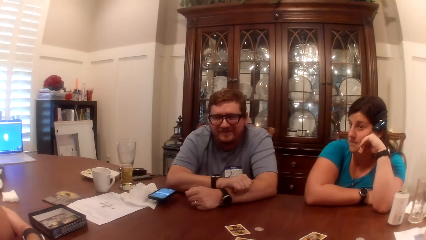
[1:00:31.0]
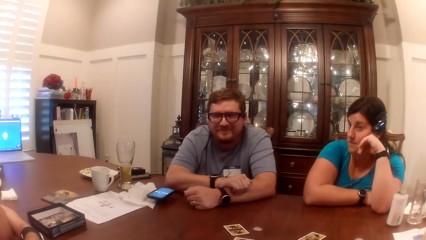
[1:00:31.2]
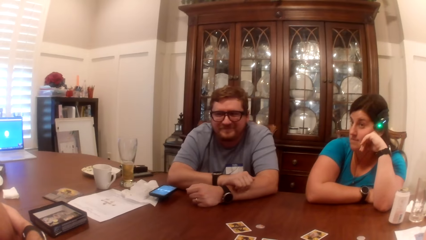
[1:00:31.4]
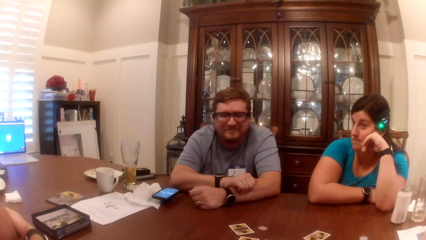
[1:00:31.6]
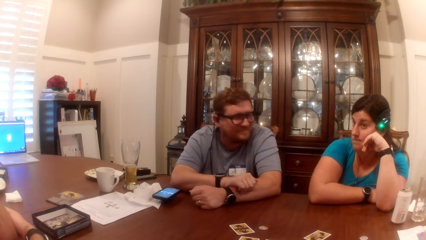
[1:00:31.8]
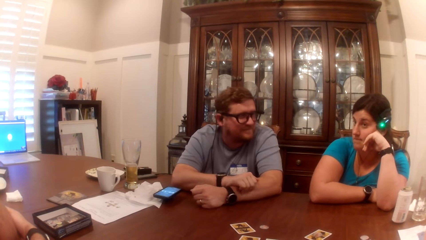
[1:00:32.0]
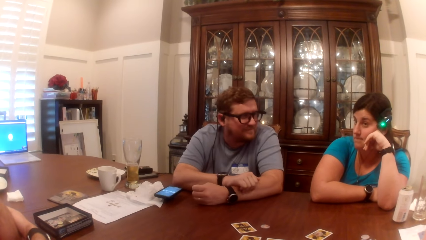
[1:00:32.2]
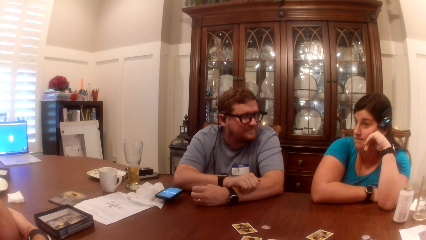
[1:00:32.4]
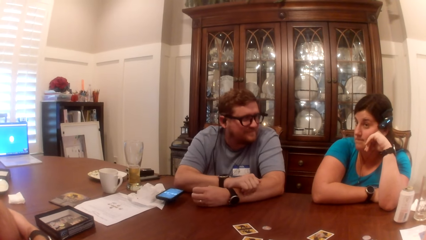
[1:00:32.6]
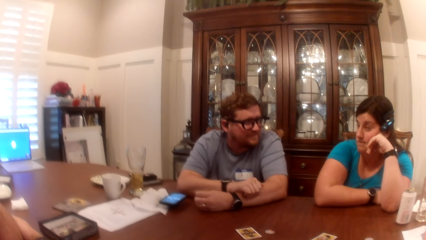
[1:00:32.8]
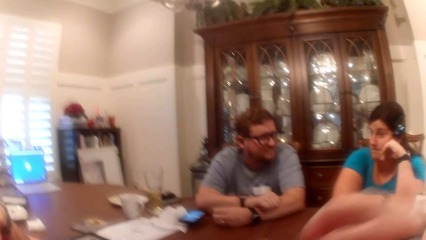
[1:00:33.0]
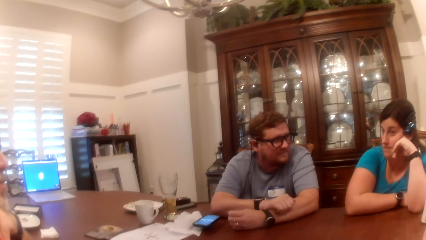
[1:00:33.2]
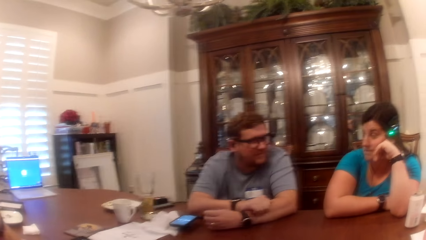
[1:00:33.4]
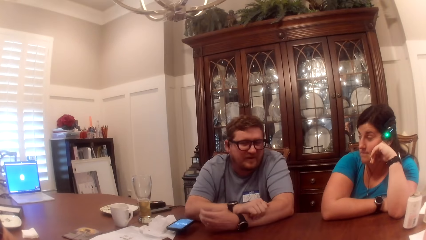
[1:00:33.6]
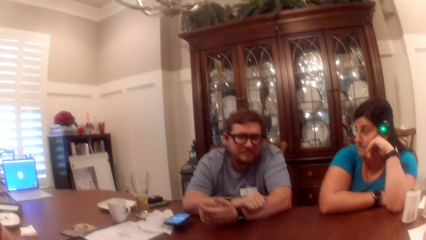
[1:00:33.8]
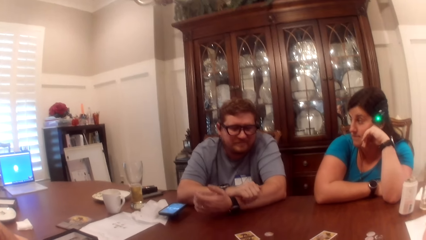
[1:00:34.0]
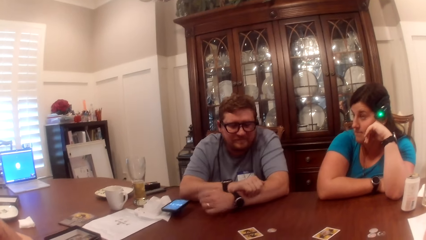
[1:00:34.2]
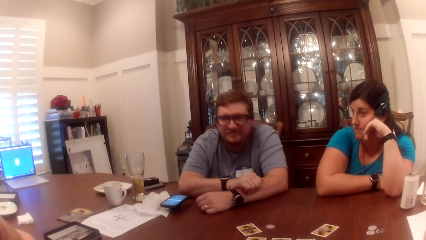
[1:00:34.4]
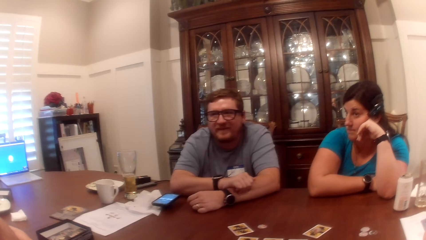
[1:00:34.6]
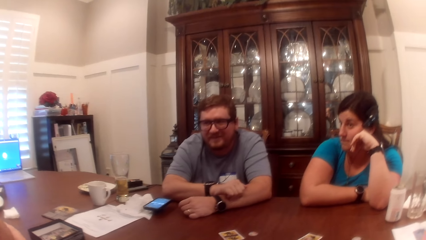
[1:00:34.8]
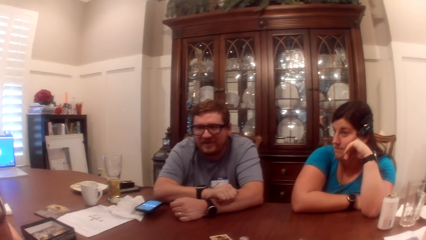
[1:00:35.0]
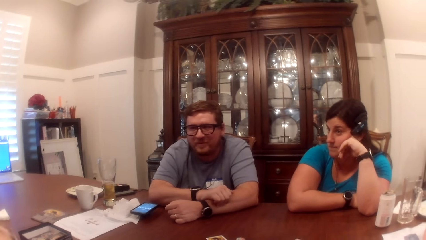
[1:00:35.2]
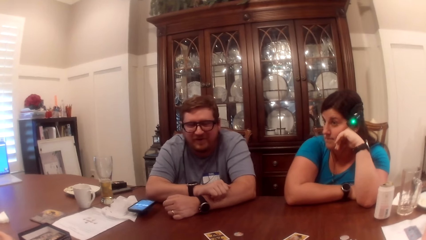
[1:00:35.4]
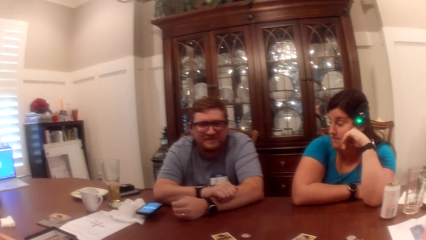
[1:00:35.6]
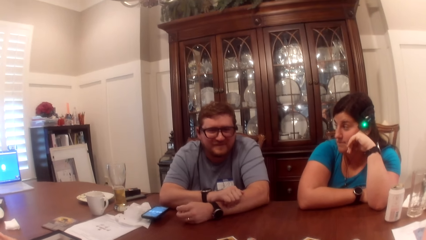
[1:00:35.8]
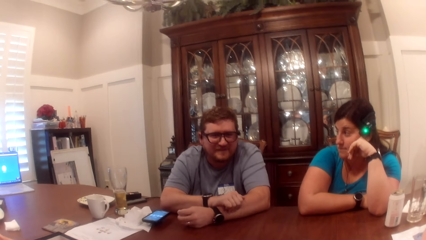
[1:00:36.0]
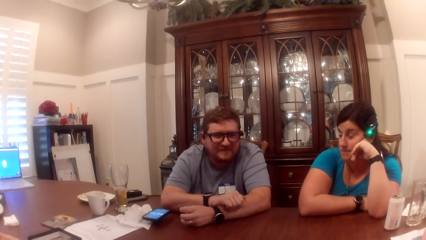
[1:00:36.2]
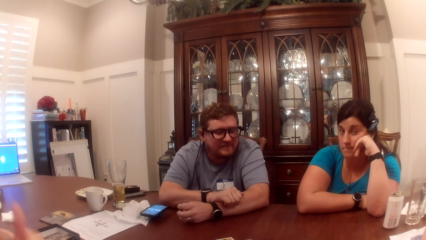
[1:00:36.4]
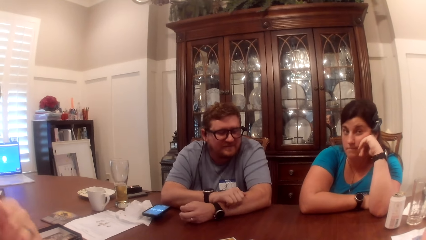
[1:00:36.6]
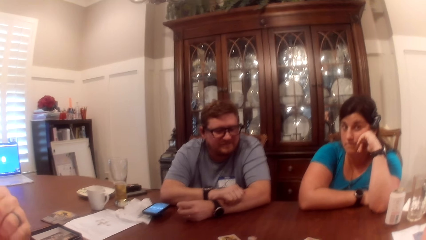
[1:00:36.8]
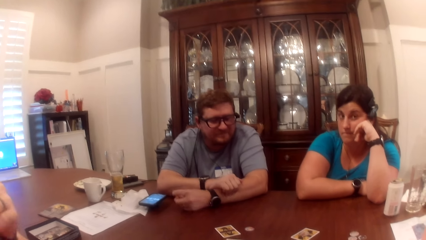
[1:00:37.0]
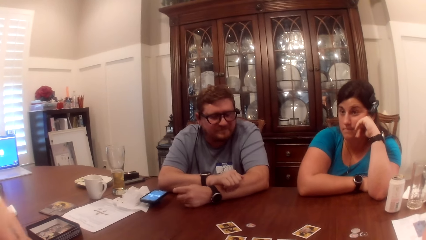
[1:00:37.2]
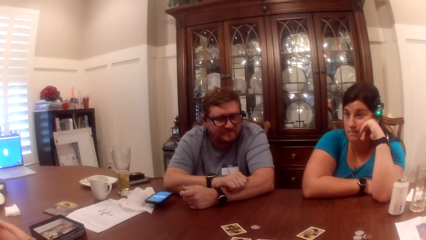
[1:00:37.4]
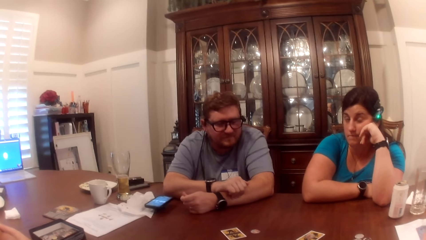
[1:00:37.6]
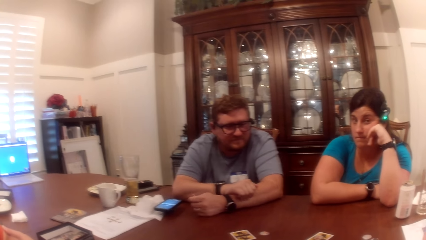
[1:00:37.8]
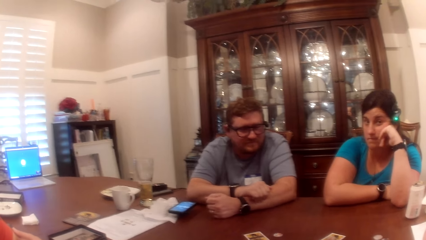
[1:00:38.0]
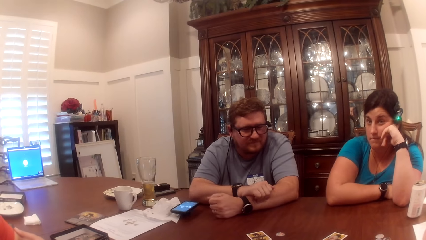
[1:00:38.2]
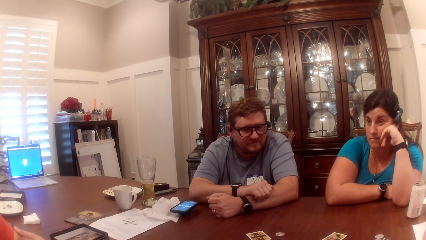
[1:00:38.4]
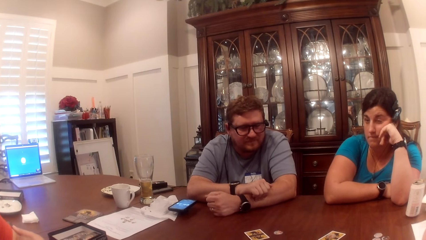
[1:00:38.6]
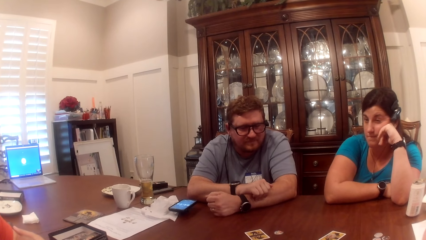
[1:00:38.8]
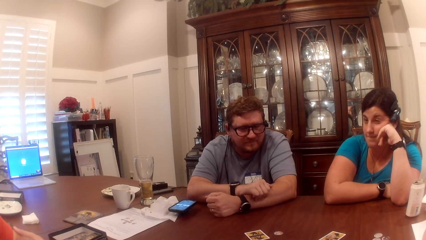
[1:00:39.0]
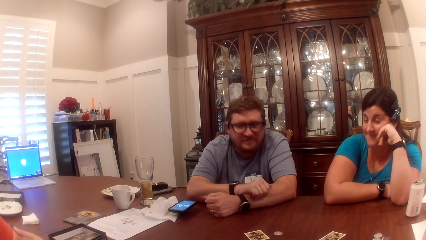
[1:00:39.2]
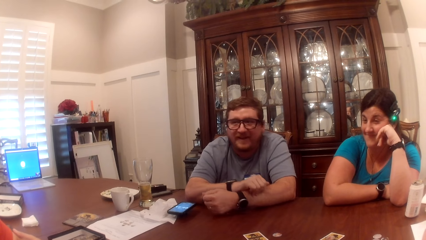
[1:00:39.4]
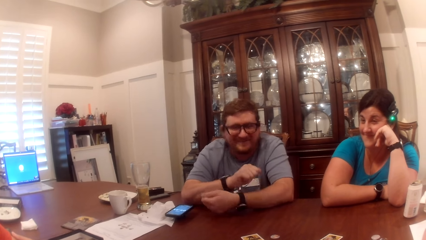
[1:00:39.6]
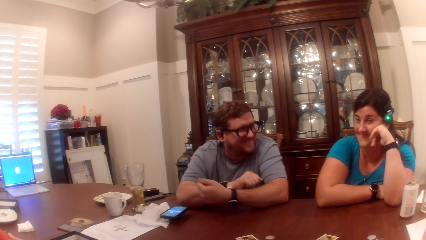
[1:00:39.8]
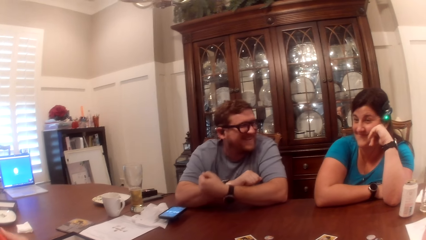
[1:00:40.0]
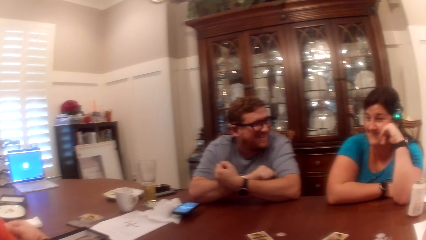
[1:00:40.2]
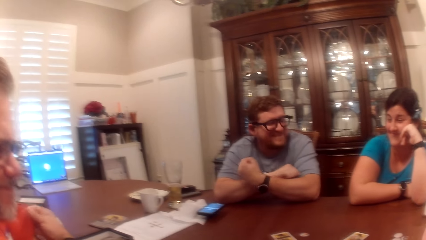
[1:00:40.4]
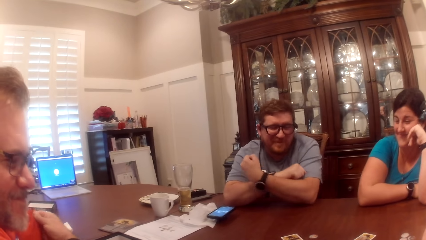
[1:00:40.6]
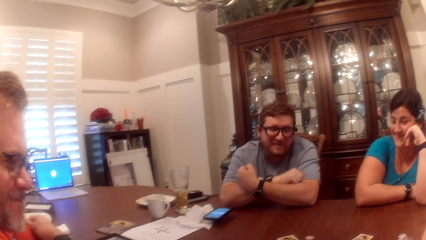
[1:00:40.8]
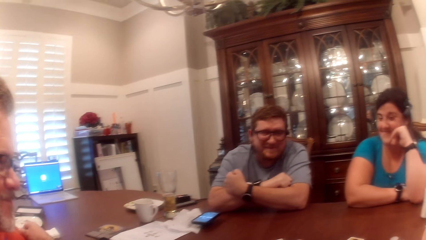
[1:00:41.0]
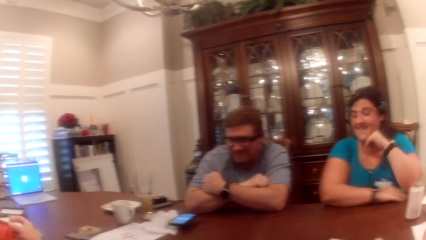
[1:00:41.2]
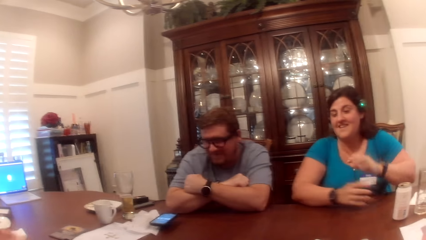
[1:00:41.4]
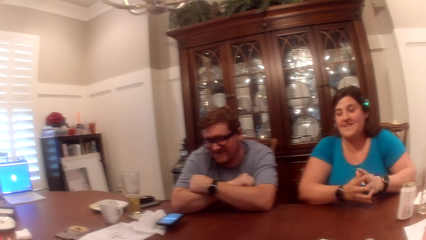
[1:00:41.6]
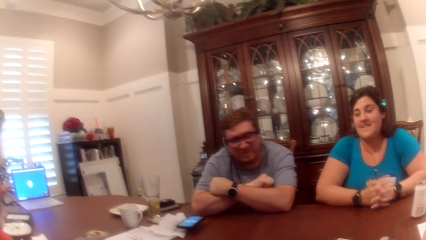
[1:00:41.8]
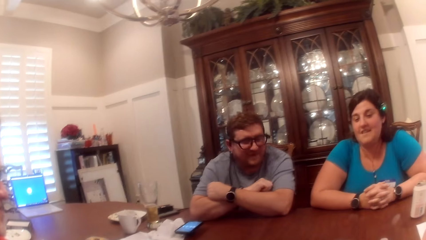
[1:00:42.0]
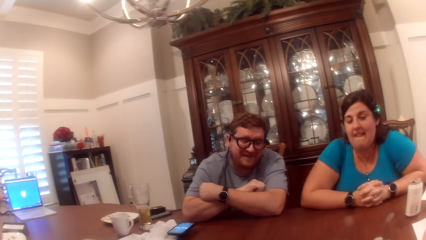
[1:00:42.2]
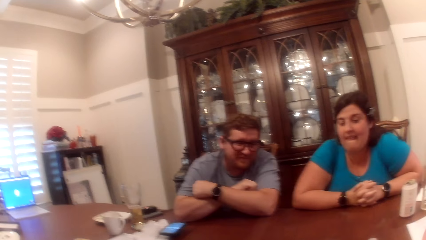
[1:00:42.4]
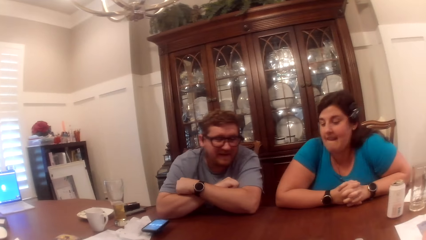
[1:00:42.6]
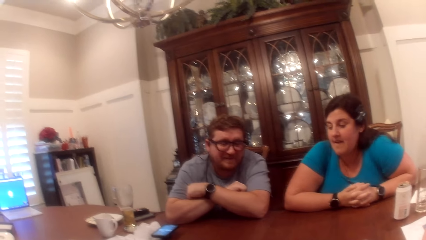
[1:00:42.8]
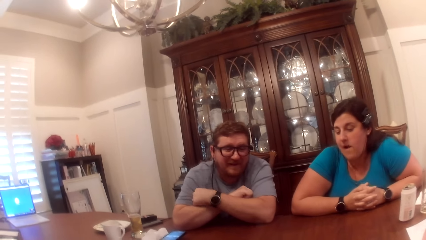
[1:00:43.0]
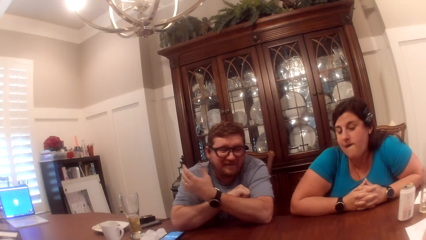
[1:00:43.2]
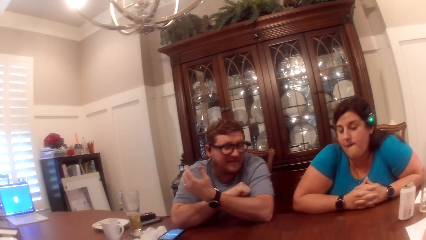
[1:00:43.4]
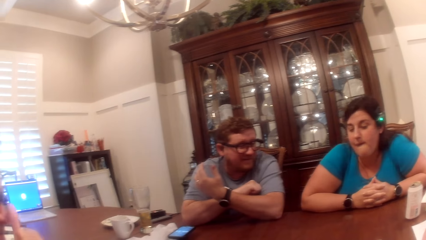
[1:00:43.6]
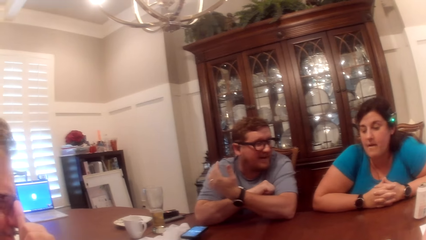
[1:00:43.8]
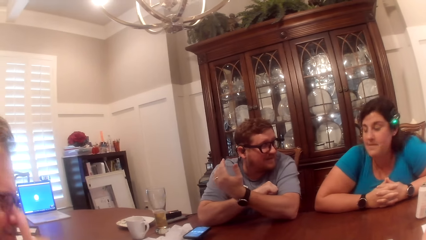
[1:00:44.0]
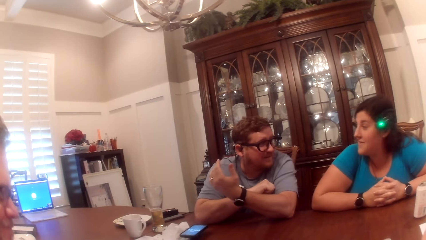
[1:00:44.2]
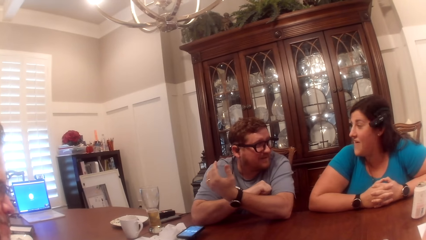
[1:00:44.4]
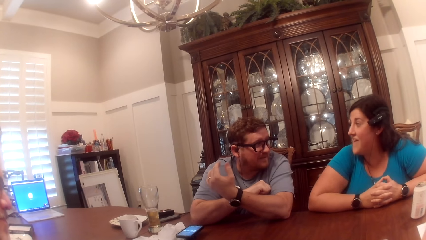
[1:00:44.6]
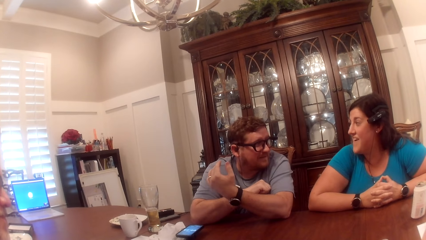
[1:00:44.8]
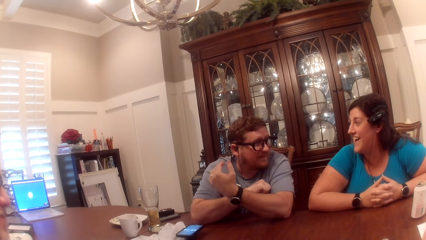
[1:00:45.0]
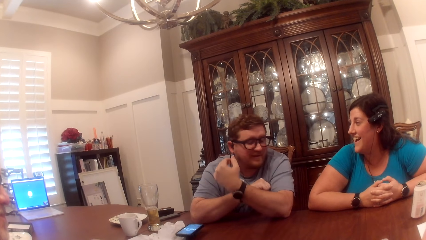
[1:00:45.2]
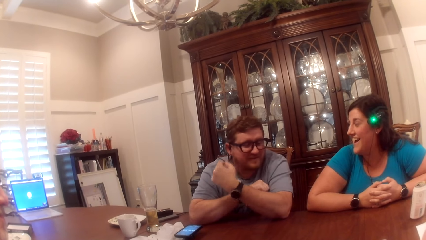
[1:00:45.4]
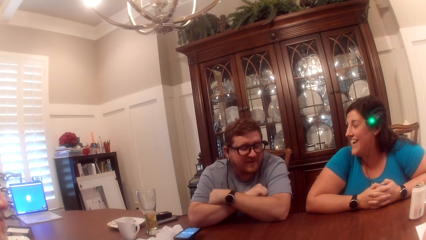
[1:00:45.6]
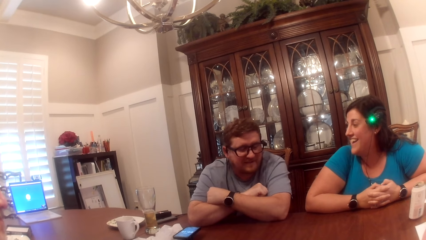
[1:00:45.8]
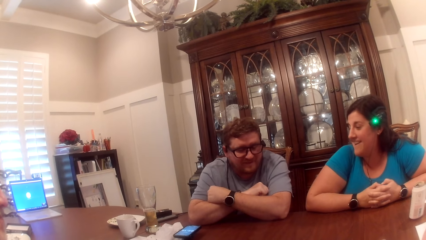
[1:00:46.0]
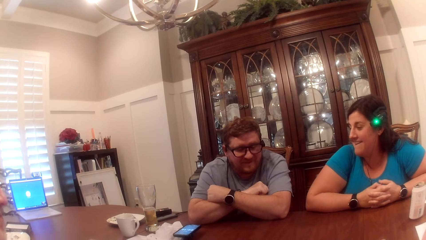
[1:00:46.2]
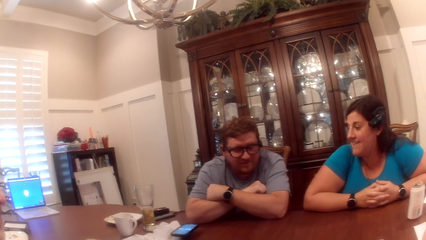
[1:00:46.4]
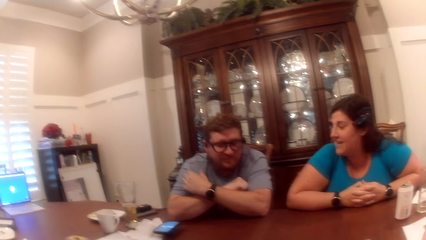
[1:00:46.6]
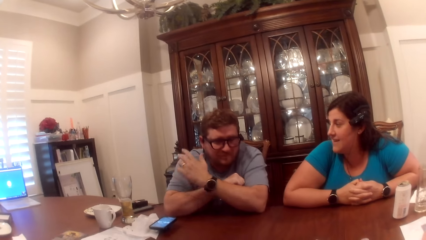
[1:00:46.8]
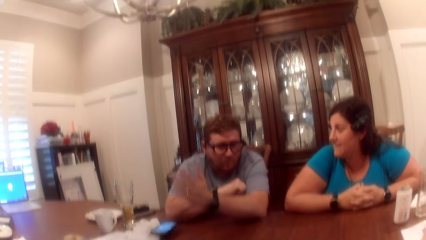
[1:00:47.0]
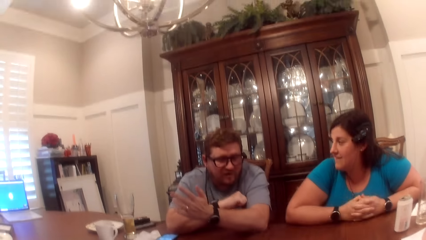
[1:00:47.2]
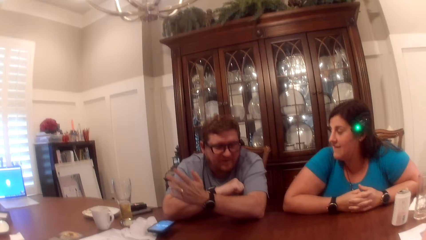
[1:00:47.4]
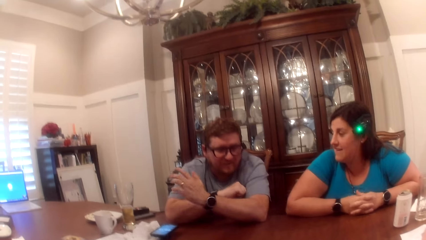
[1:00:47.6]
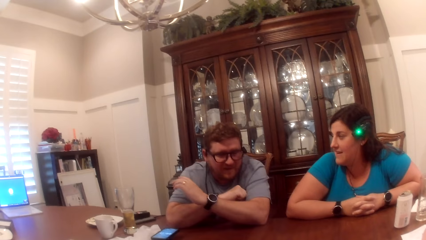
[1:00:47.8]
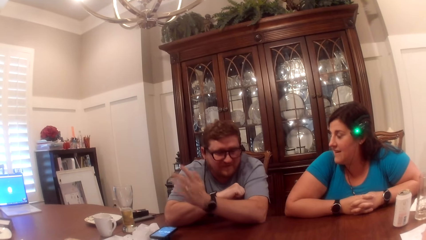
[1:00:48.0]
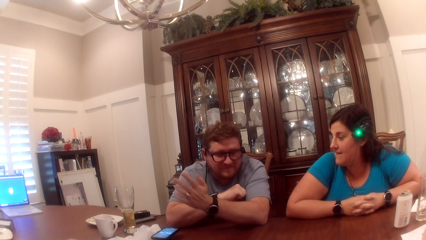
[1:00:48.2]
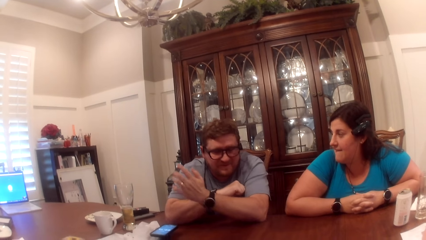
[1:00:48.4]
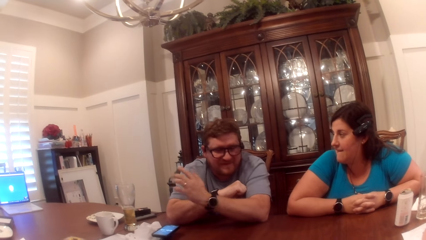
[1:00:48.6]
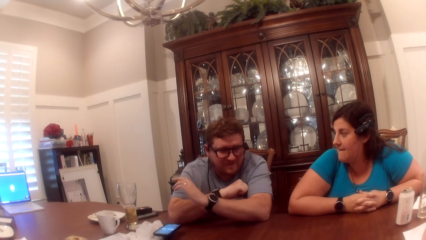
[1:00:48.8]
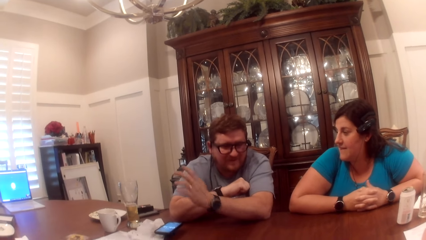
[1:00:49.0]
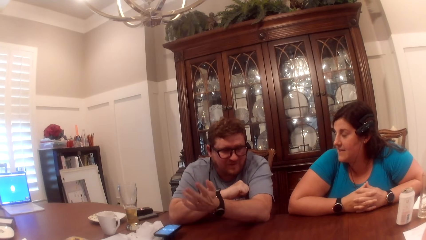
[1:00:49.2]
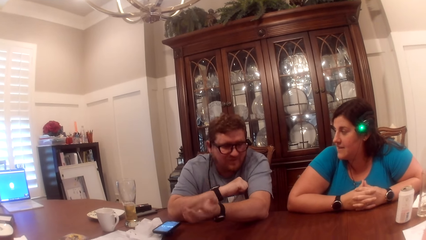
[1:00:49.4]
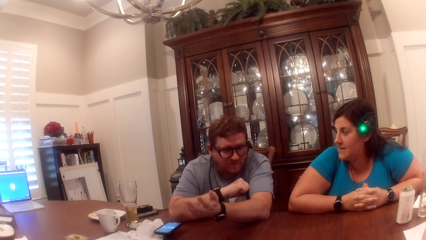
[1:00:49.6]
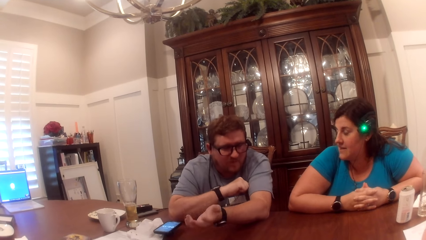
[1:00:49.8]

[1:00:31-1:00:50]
The camera wearer places her right hand on her jaw. A man places his left palm on the table. The man folds both hands. A woman folds both hands. The man folds both hands.
